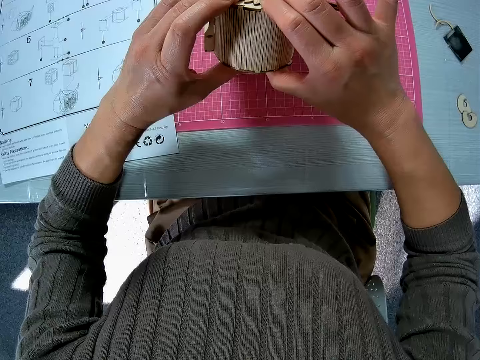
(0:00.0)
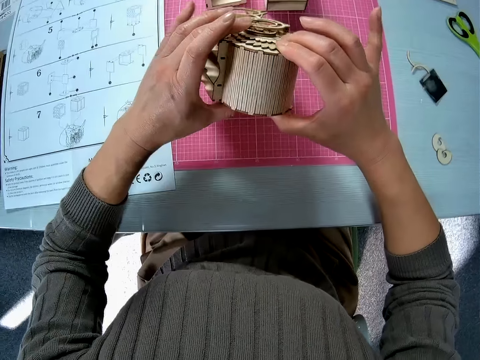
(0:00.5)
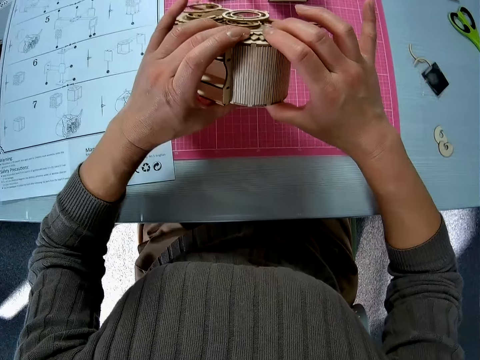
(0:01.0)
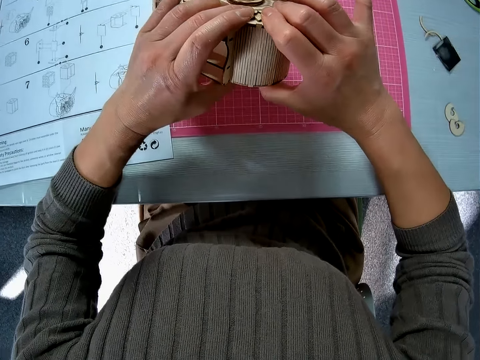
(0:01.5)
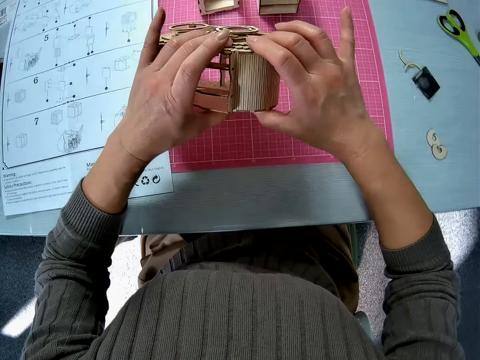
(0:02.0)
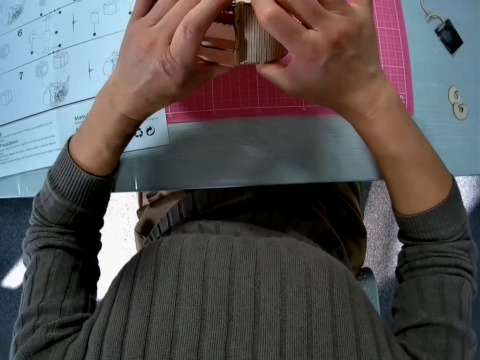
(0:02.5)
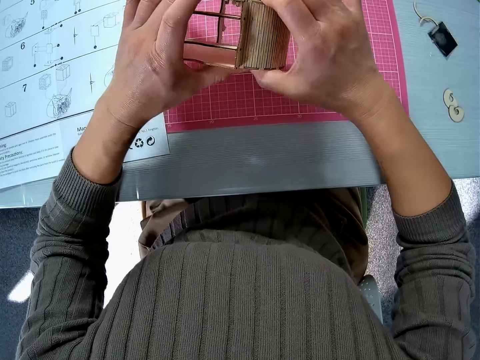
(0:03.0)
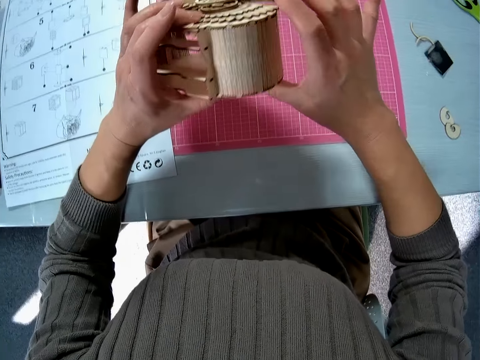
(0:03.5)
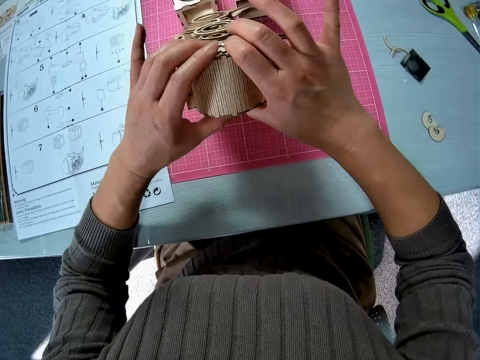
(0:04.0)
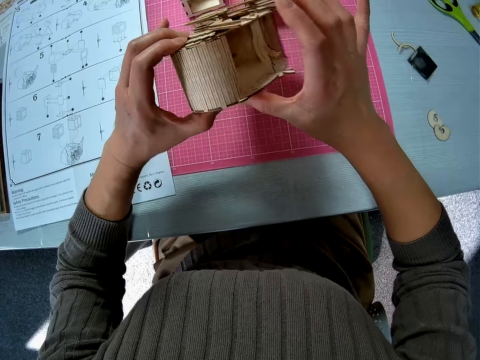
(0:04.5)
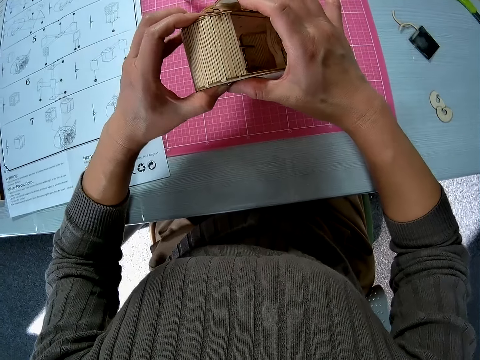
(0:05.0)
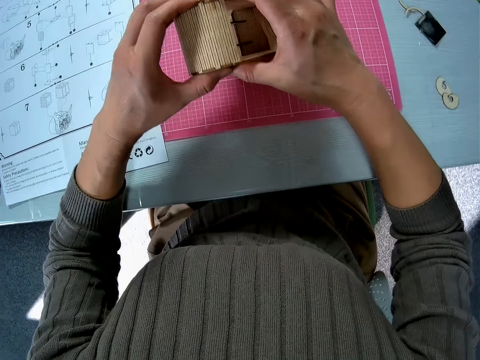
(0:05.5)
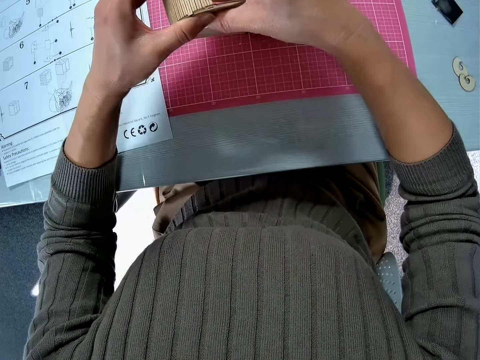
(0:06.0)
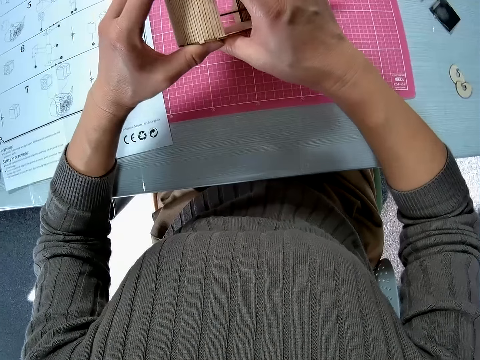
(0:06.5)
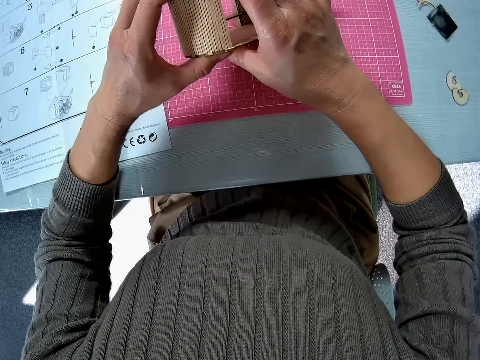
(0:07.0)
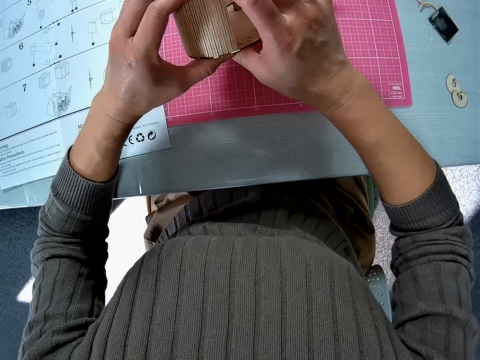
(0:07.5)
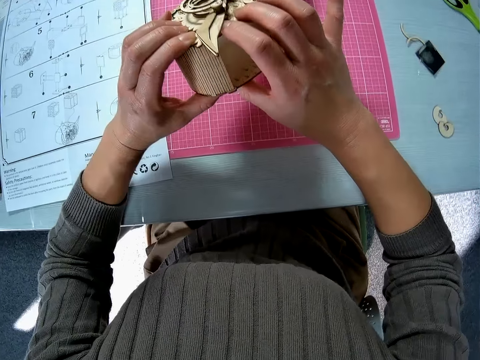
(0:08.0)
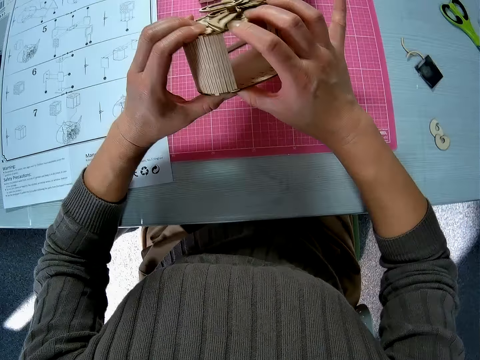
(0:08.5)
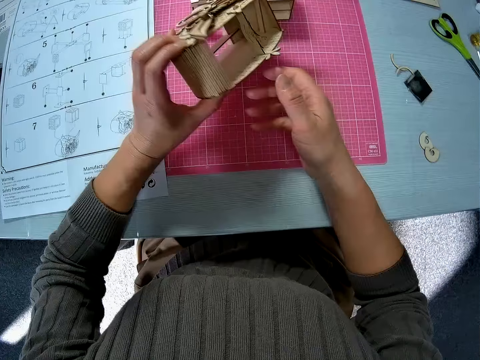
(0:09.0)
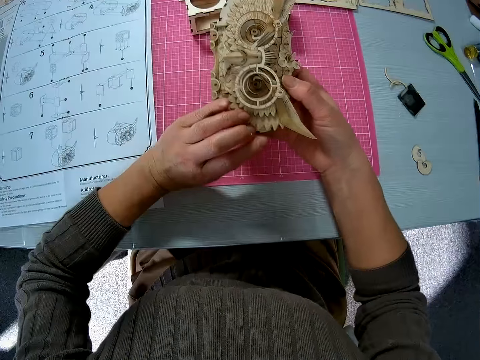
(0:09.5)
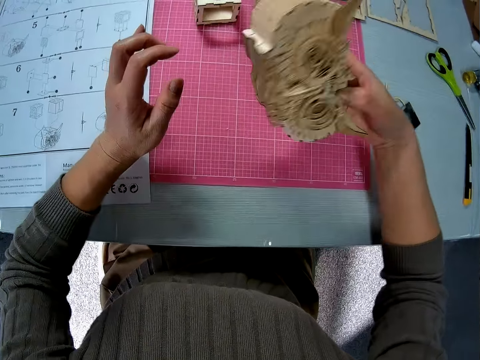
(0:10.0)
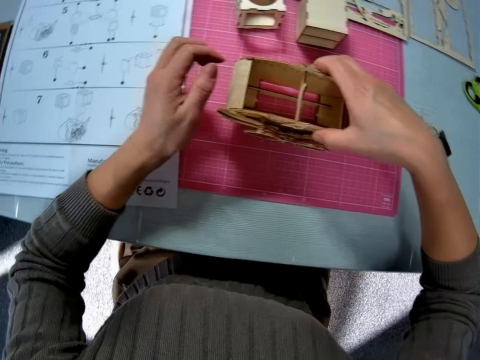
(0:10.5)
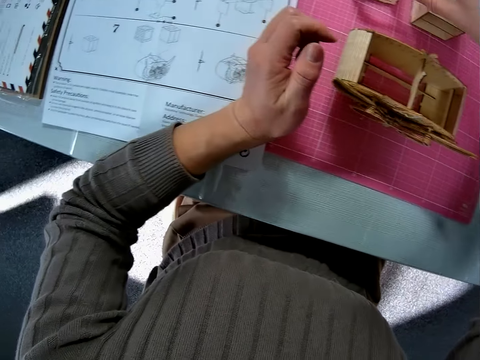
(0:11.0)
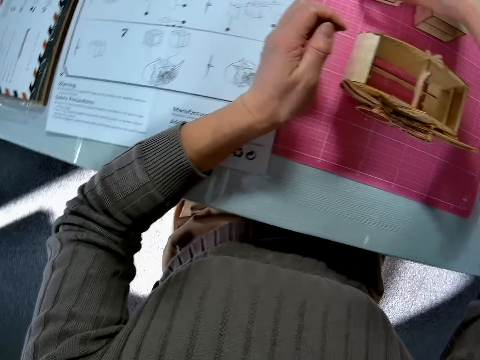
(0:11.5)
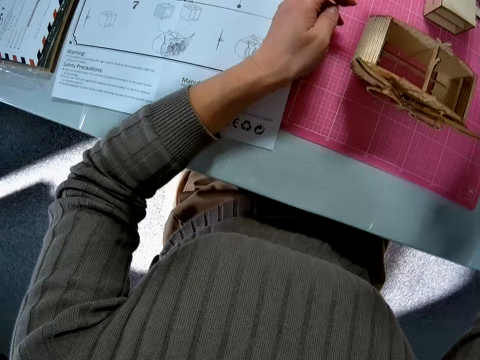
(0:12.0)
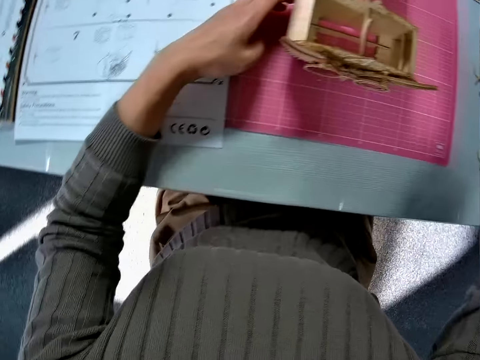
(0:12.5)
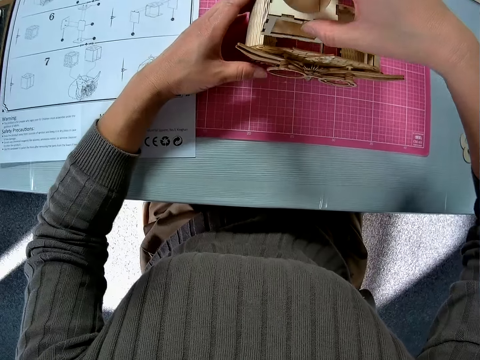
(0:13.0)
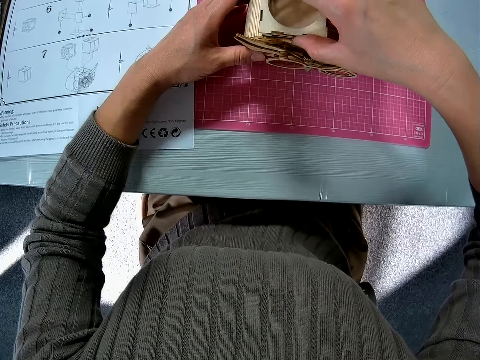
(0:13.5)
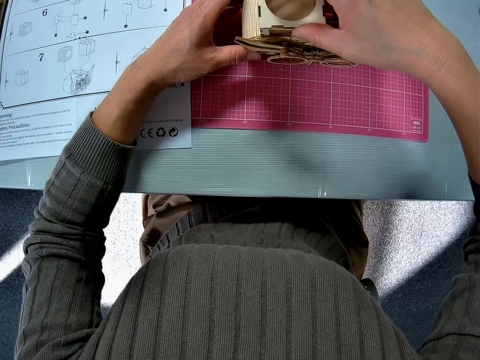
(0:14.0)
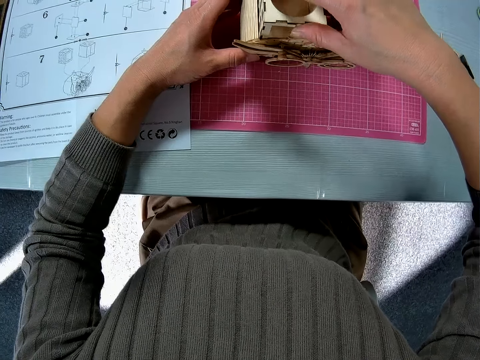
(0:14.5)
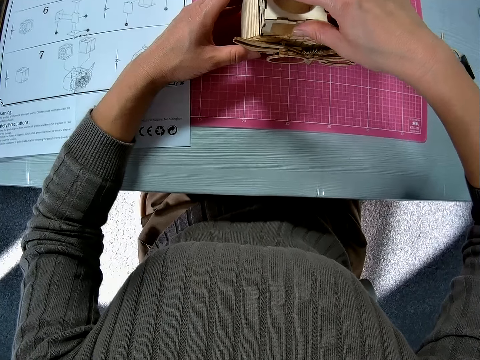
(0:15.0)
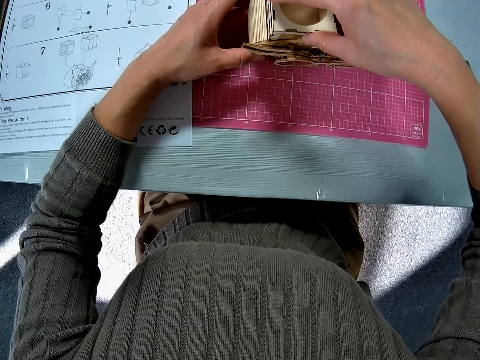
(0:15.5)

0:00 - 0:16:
The camera wearer holds a 3D owl storage box or wooden craft. They adjust the wooden craft. They place the wooden craft on a cutting paper. They pick up a model piece. They hold the wooden craft in place and insert the model piece in the wooden craft.

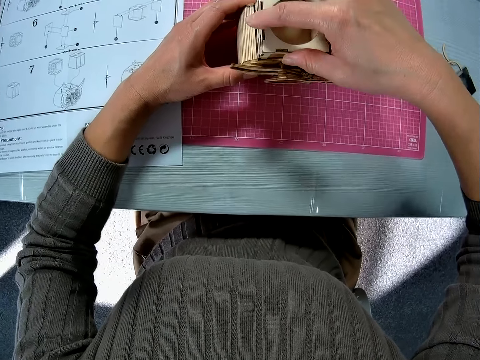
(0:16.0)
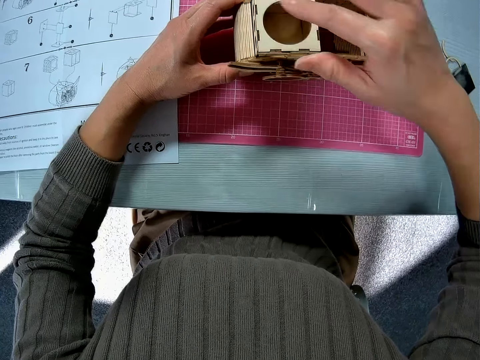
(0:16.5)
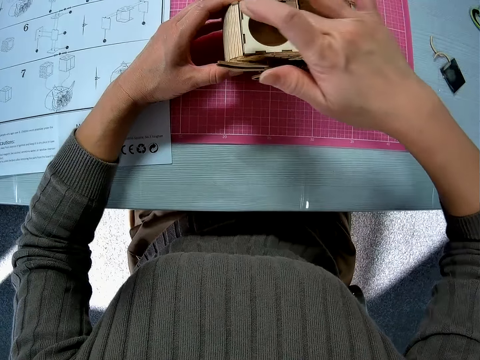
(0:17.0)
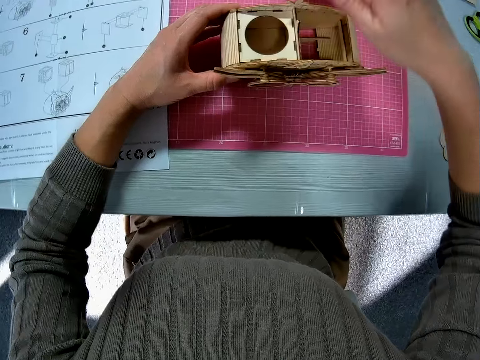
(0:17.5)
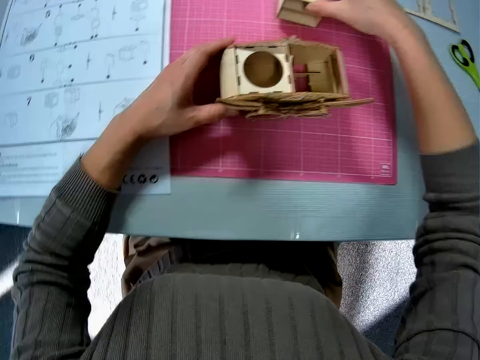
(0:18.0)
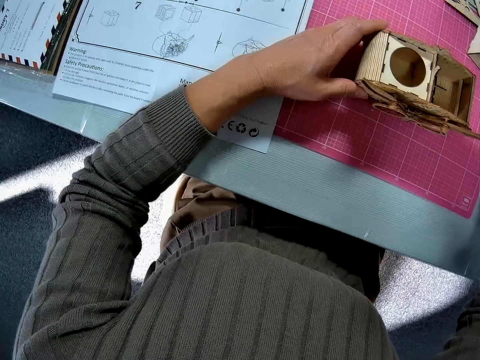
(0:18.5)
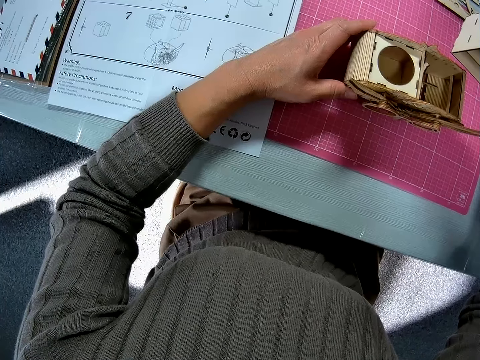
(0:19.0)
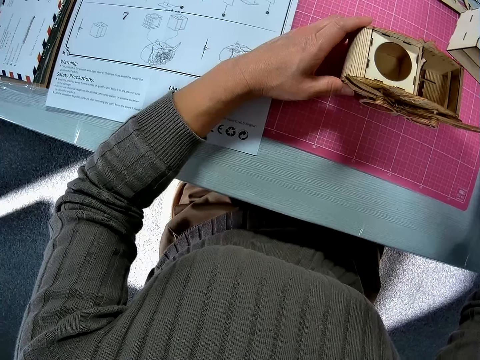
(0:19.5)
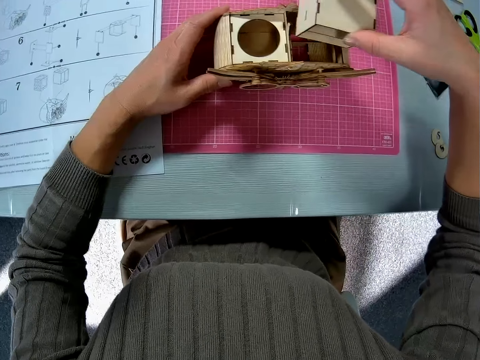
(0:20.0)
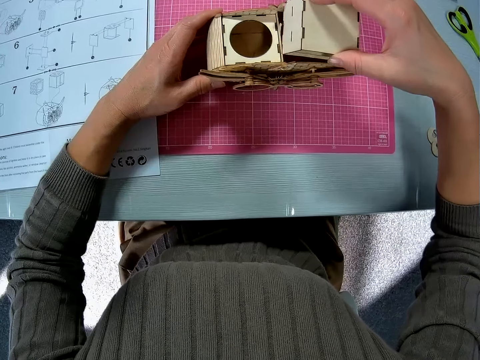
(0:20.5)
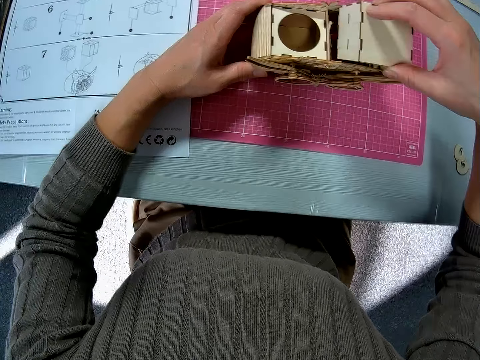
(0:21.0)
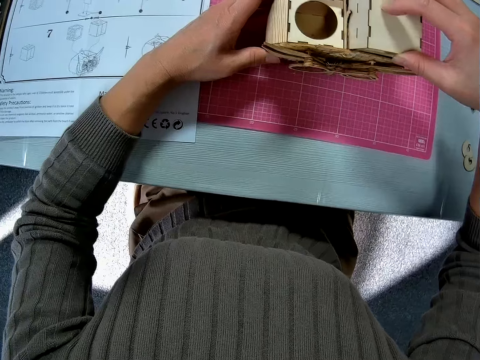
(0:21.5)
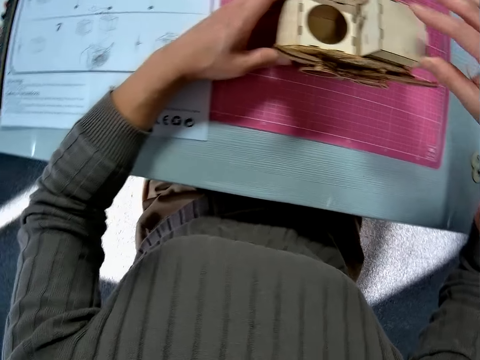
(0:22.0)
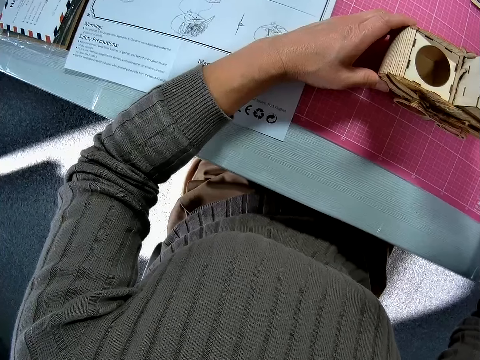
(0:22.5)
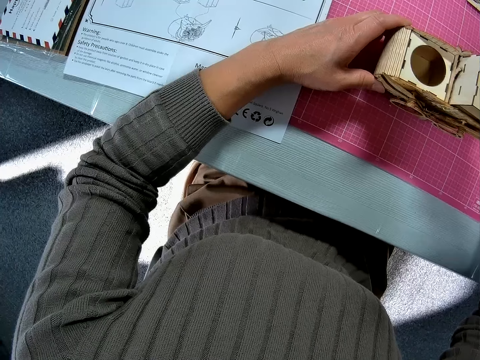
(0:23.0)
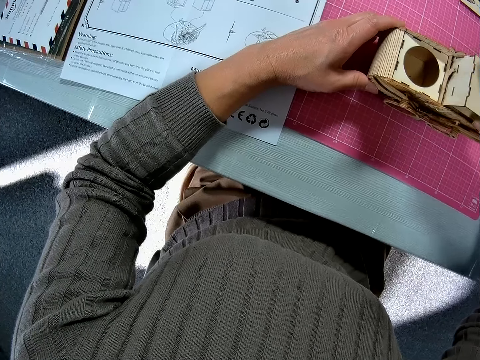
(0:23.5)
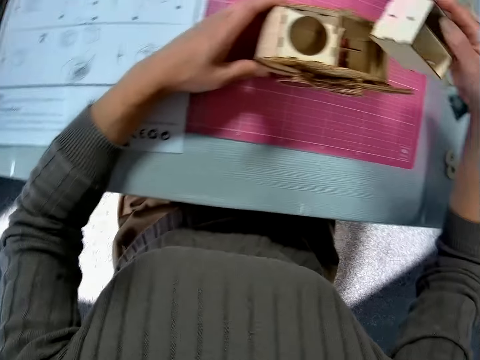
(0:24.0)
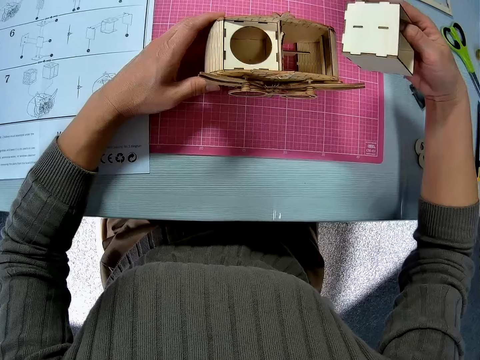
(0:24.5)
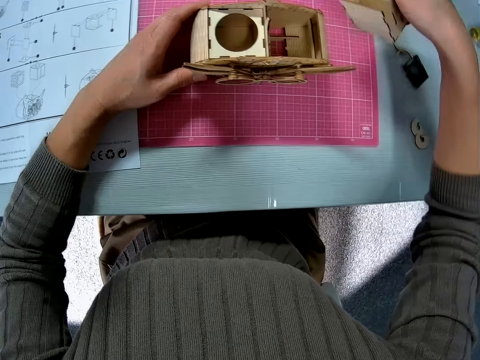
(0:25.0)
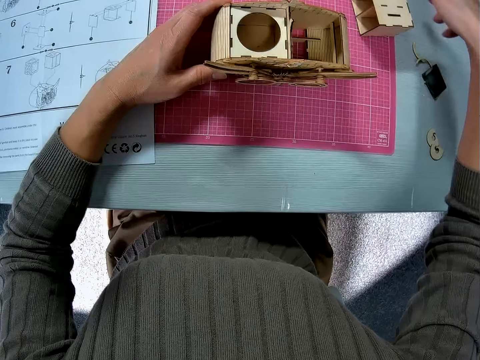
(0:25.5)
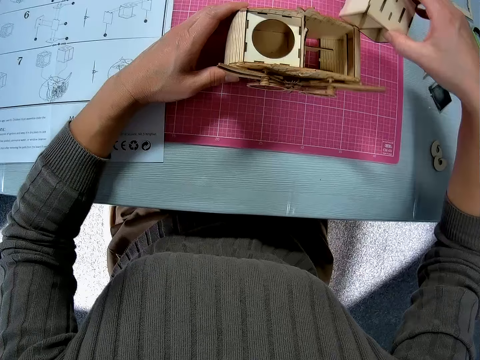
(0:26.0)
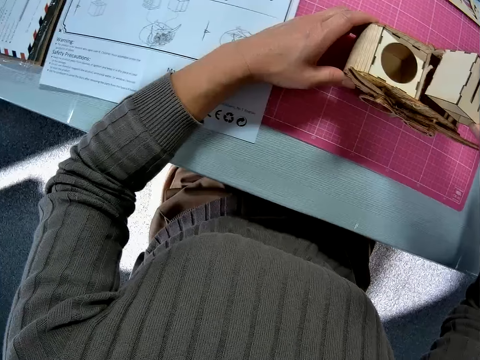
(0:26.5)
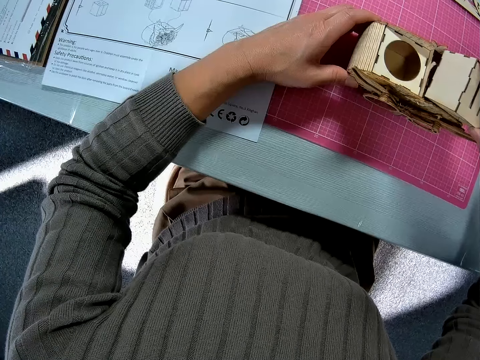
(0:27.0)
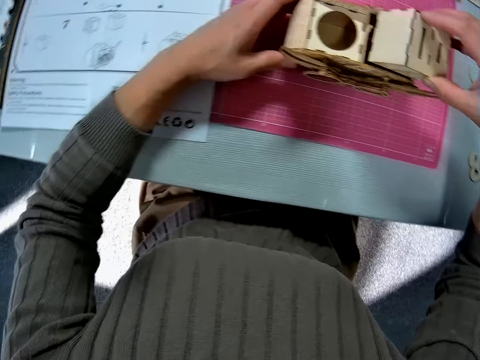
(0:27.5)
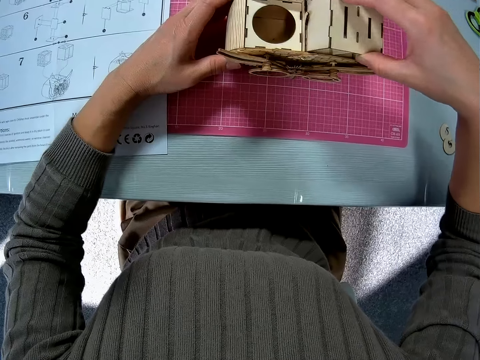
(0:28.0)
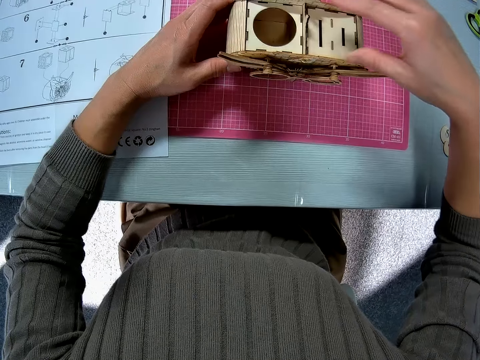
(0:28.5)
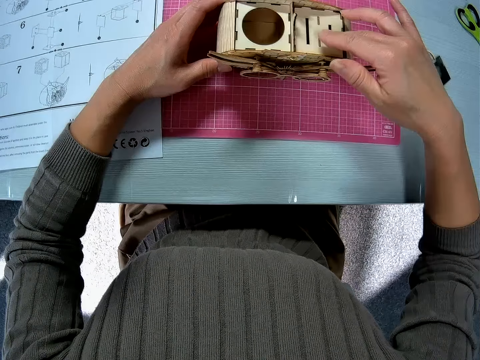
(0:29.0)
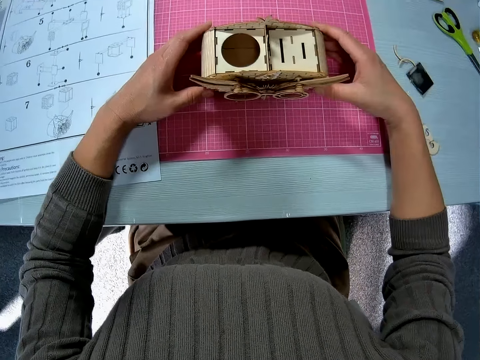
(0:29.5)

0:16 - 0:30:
The camera wearer picks up another model piece. They insert the model piece in the wooden craft or 3D owl storage box. They take out the model piece. They place the model piece on the cutting mat. They pick up the model piece. They insert the model piece in the wooden craft.
